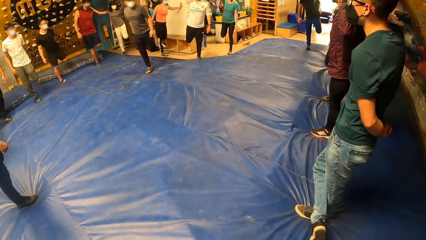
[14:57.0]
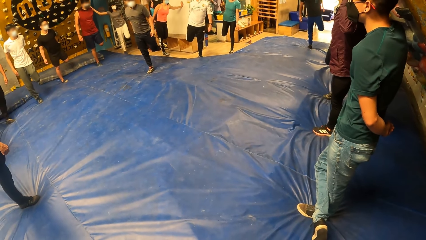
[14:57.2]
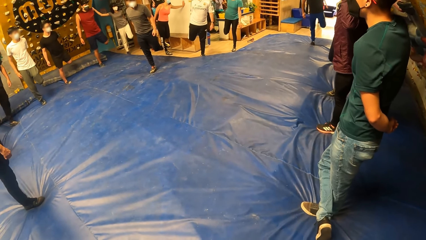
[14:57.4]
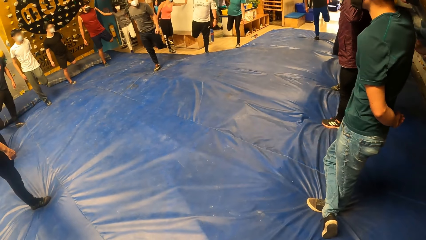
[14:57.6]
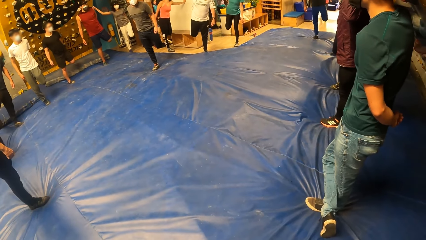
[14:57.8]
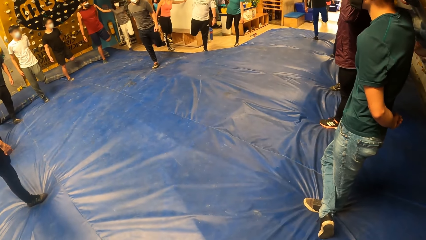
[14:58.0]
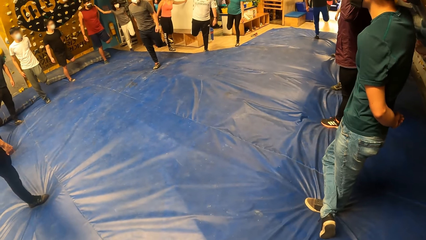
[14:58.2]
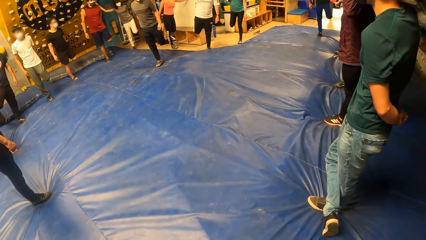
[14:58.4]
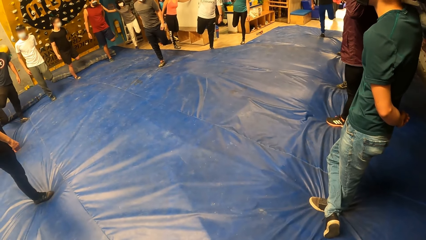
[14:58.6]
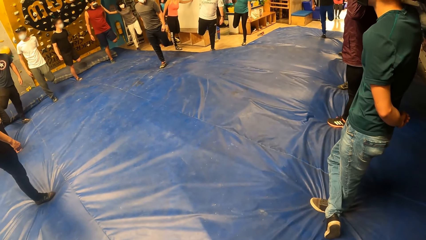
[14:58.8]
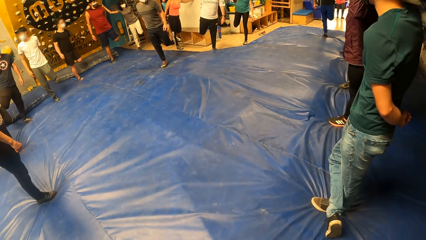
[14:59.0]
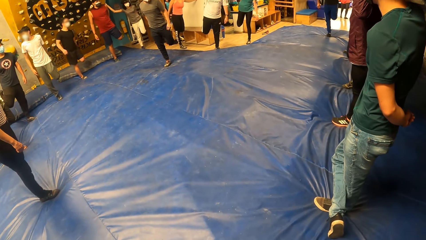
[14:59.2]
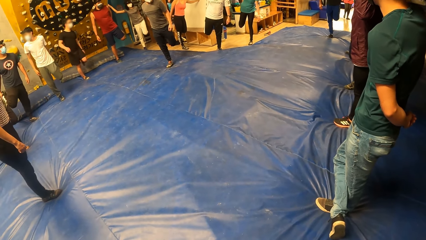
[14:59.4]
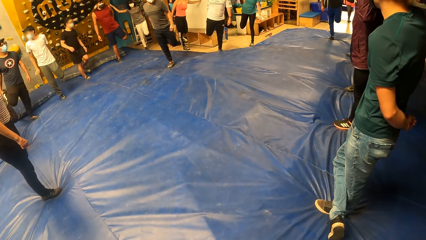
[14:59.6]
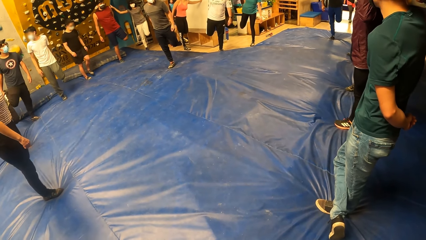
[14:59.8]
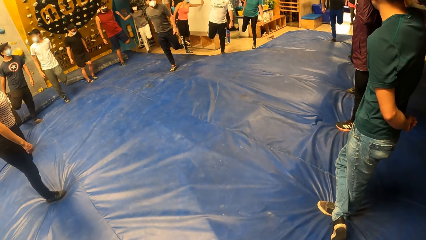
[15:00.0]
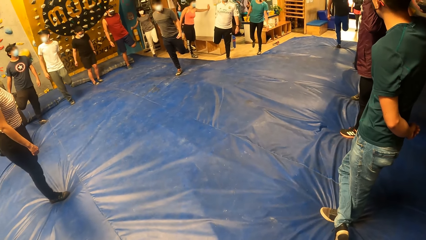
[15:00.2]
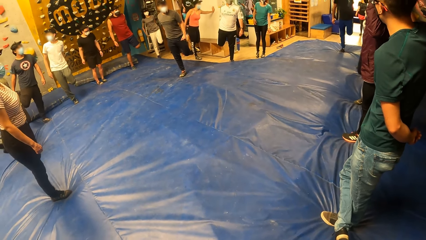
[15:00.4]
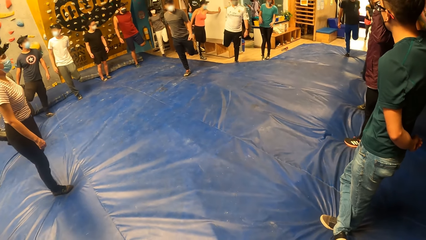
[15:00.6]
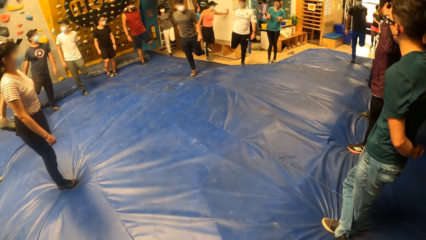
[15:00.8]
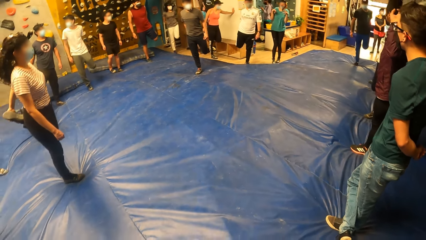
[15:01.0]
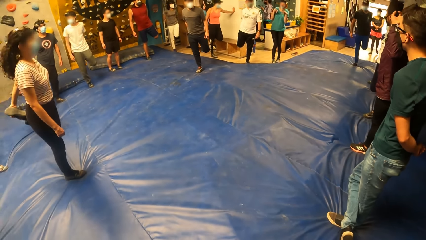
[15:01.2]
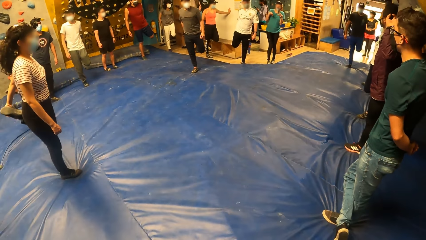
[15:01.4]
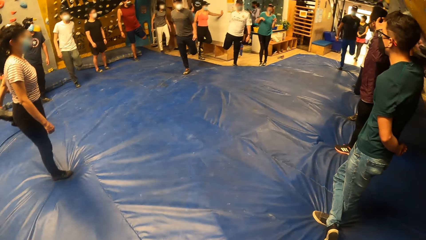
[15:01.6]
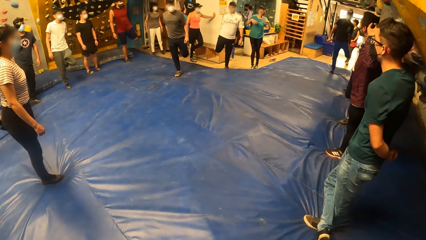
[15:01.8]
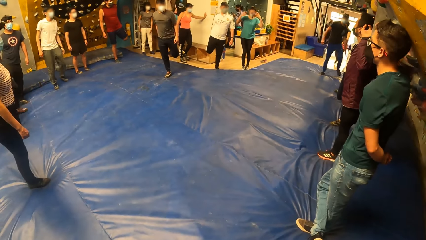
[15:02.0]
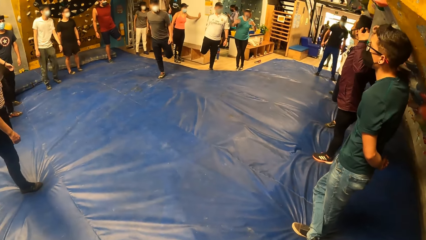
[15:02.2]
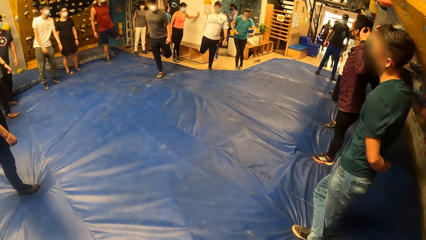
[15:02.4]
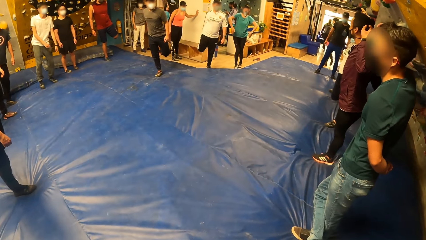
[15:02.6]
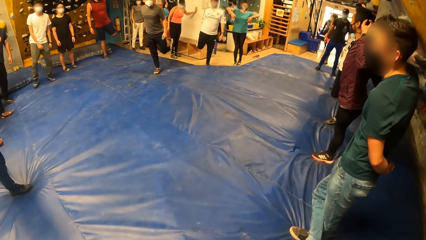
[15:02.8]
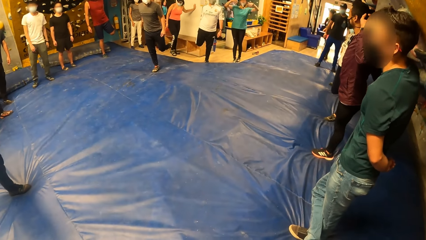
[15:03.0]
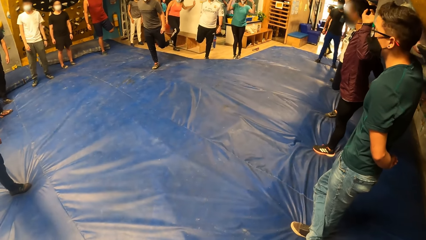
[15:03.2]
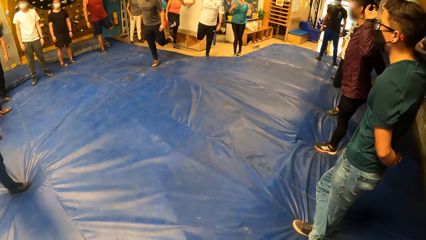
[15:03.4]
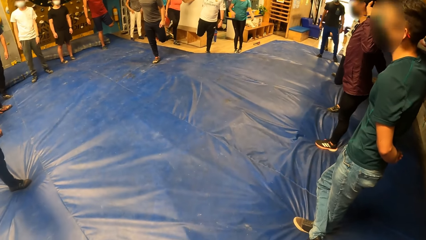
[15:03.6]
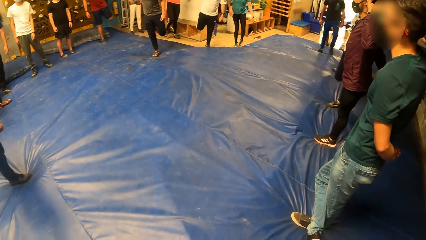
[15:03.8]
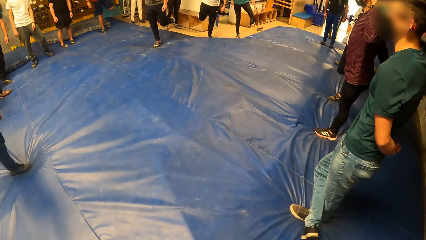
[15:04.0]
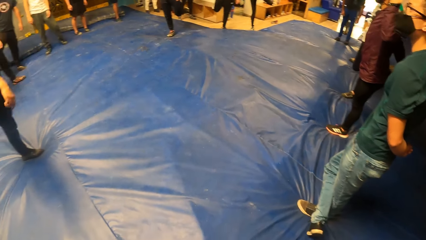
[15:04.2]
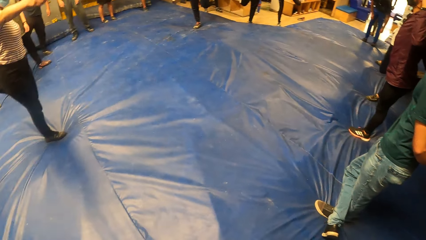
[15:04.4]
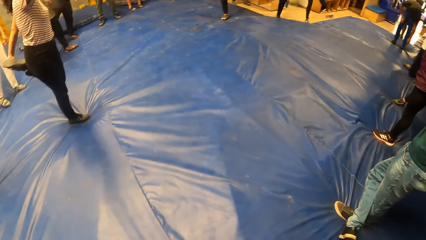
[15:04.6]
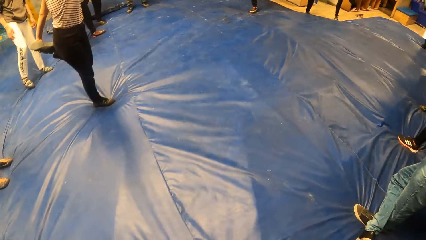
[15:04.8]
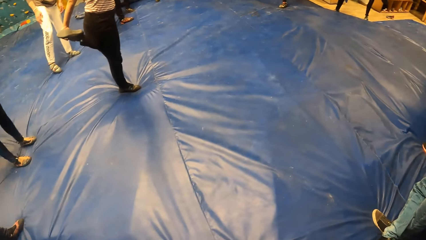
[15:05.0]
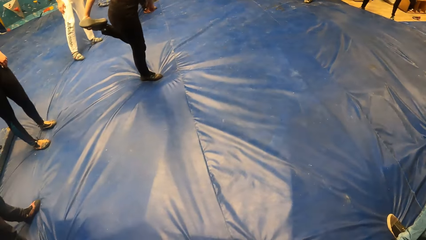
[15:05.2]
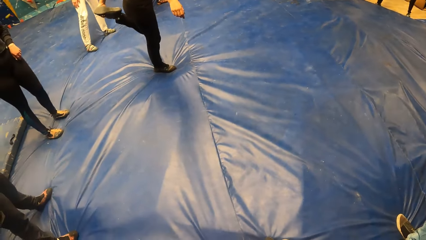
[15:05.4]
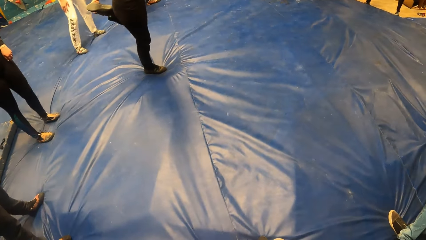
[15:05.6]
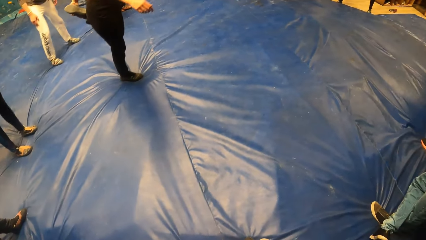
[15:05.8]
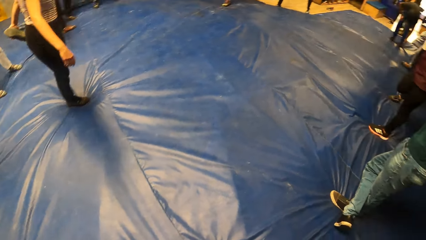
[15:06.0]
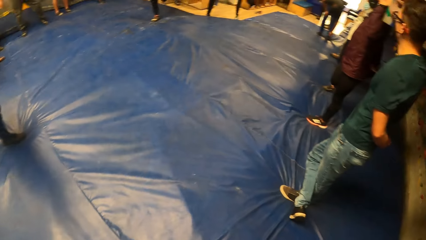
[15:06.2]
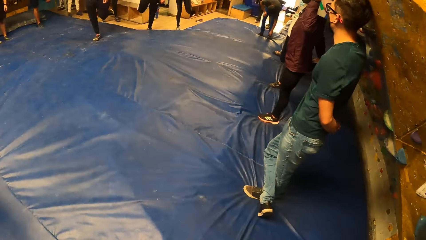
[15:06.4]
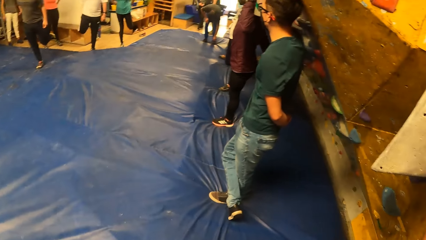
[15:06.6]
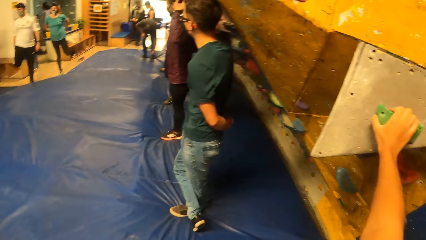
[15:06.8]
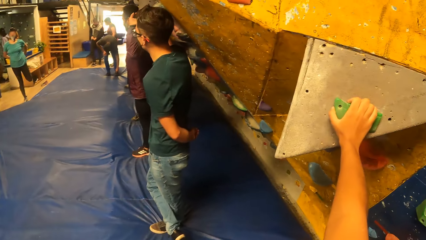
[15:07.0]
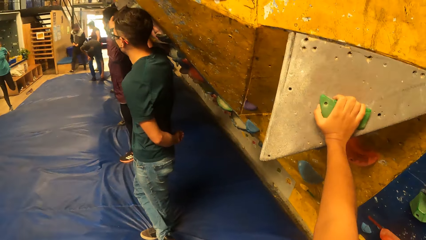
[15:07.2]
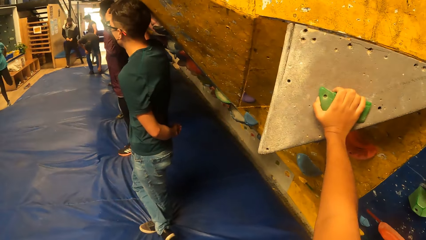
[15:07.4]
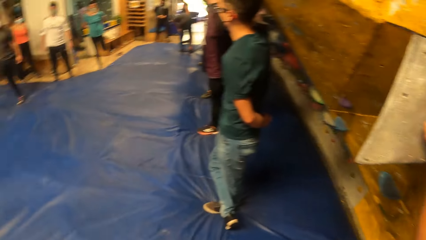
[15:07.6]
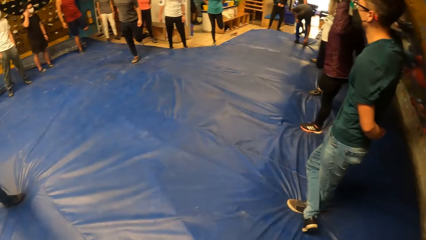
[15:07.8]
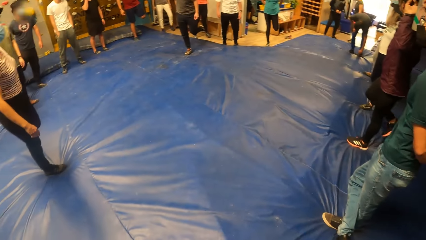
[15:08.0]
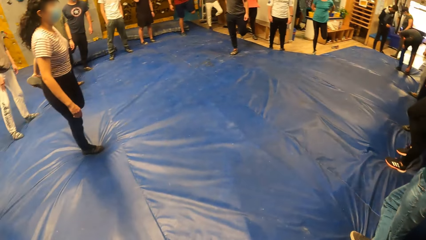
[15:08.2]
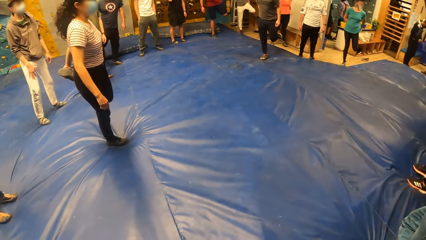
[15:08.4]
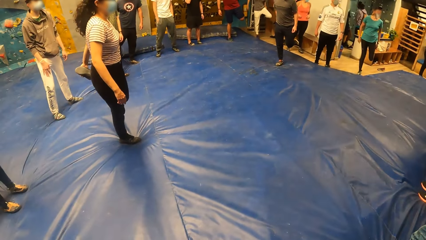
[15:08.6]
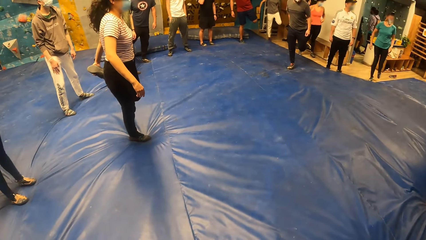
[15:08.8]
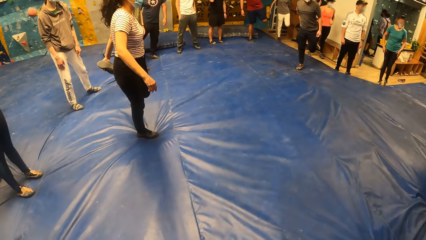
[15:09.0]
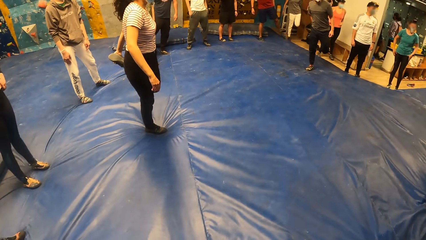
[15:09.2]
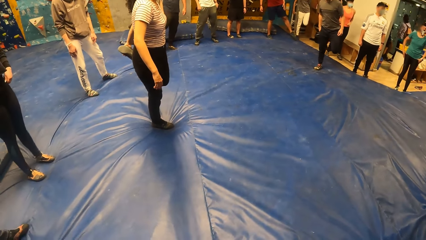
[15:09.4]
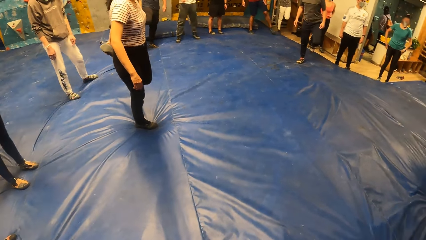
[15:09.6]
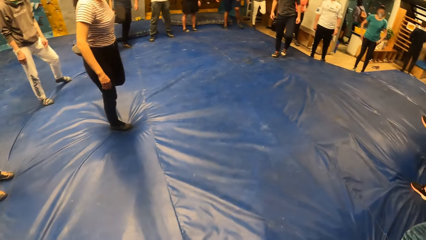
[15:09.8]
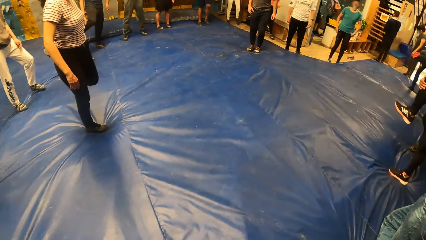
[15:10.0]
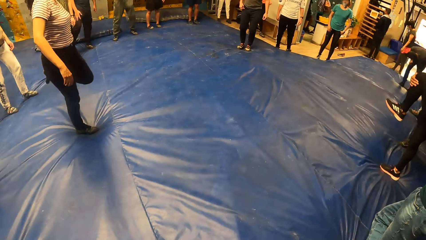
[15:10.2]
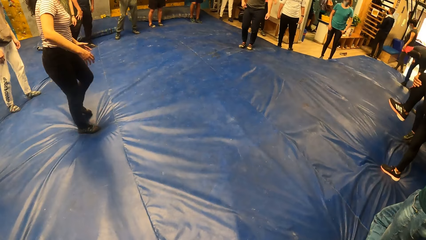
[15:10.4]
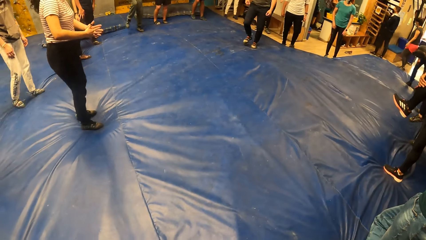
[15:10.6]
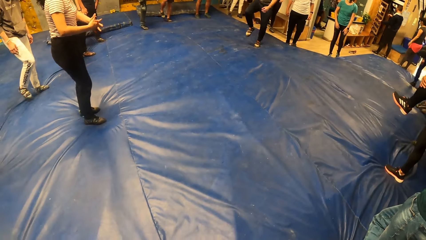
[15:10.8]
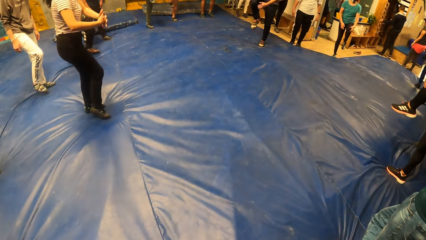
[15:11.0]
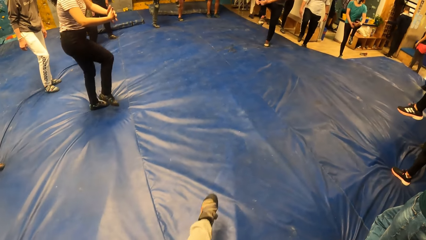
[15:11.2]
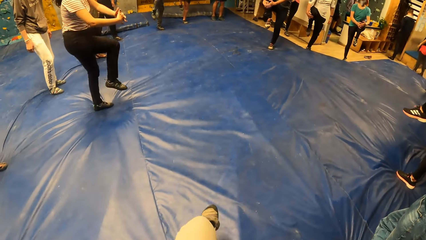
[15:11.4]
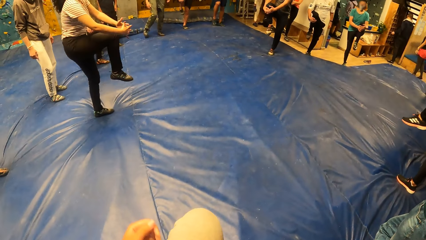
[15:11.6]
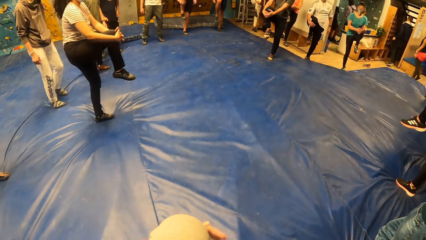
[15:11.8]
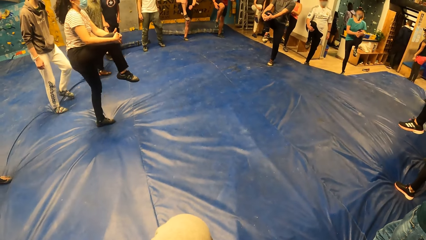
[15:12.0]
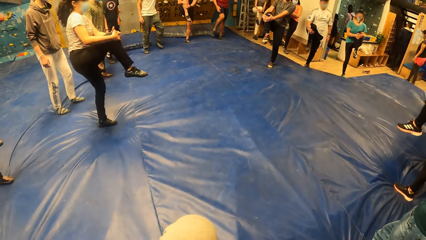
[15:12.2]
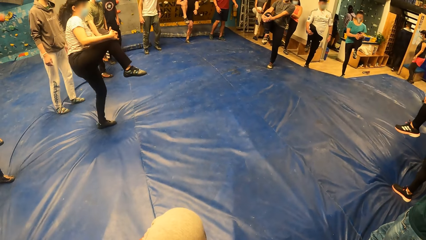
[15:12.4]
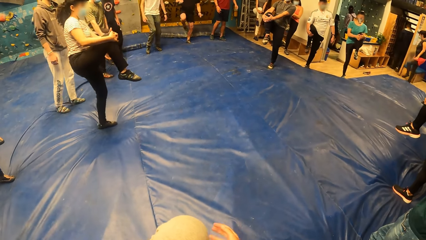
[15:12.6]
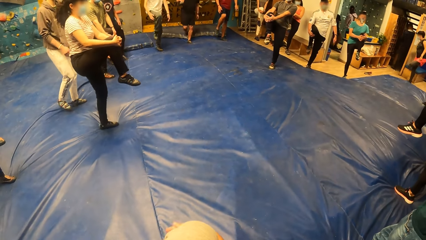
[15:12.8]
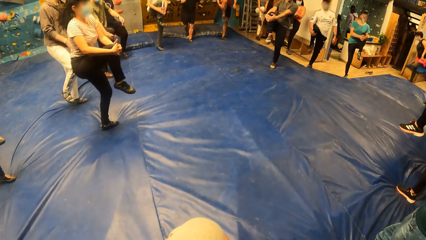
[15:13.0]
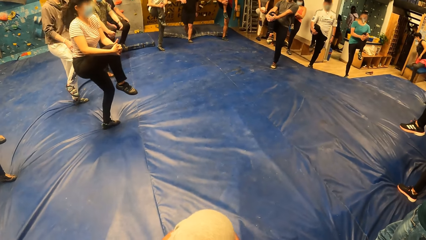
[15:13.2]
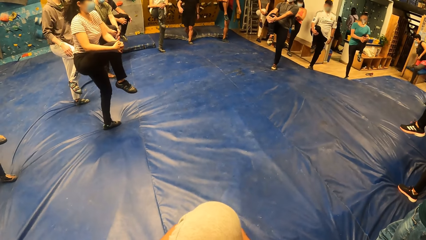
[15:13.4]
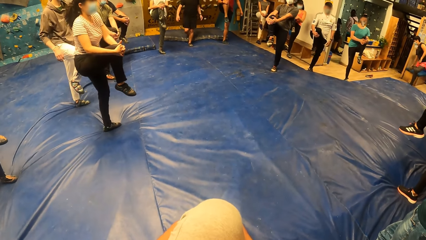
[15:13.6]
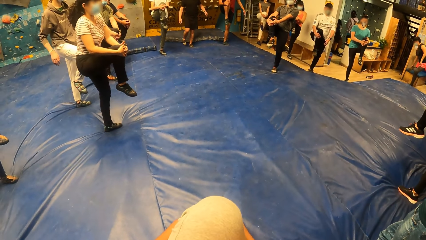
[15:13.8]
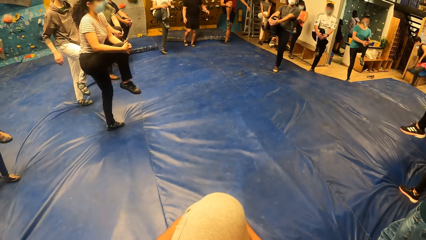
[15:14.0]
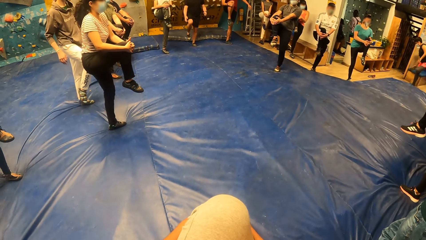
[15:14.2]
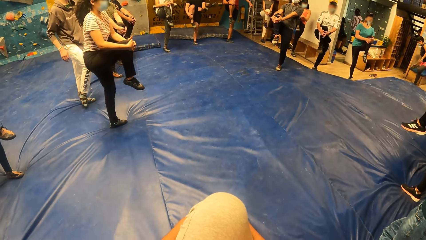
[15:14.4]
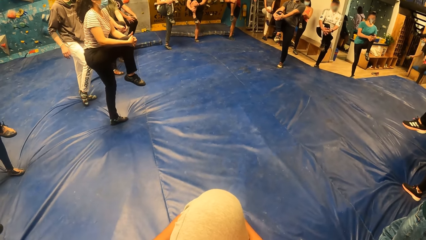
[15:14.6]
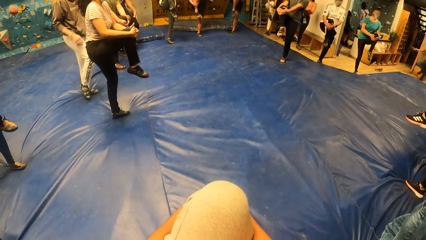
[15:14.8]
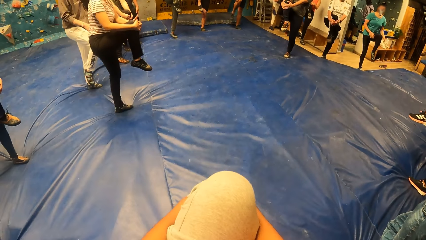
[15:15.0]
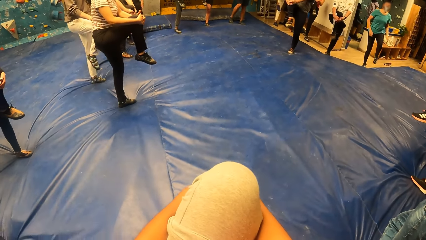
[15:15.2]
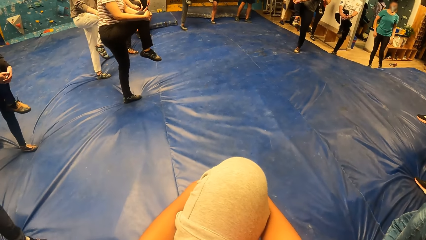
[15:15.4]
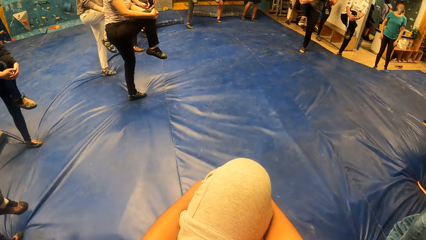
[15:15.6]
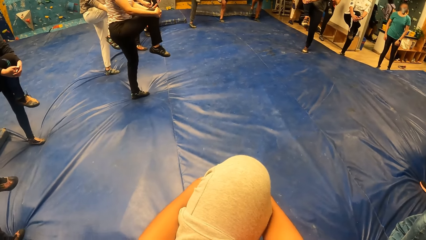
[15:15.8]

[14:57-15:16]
The camera wearer looks around. She stretches out her left leg. She moves the leg. She holds her left knee with both hands. She raises the knee.
